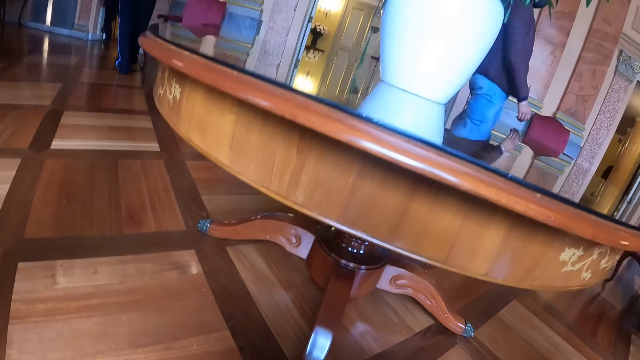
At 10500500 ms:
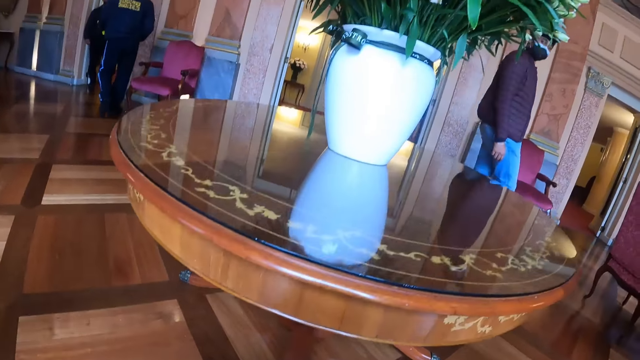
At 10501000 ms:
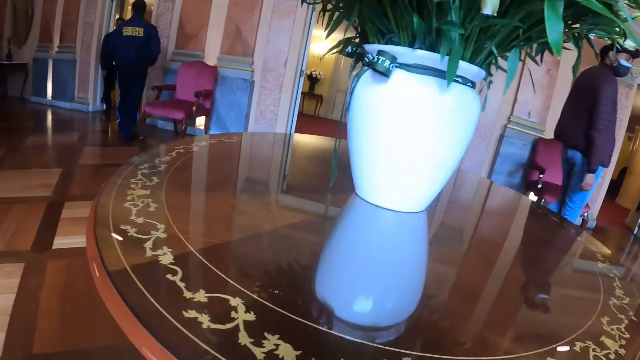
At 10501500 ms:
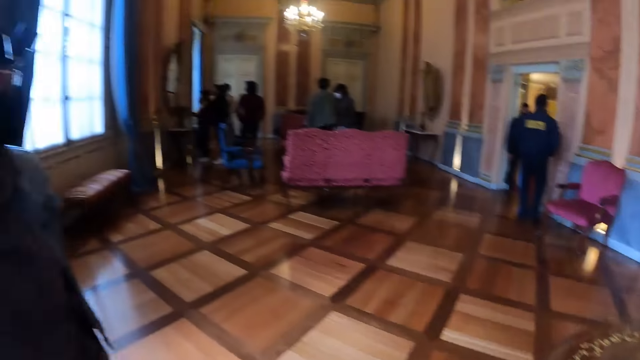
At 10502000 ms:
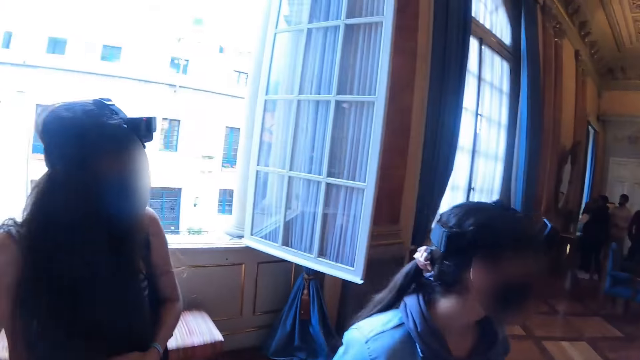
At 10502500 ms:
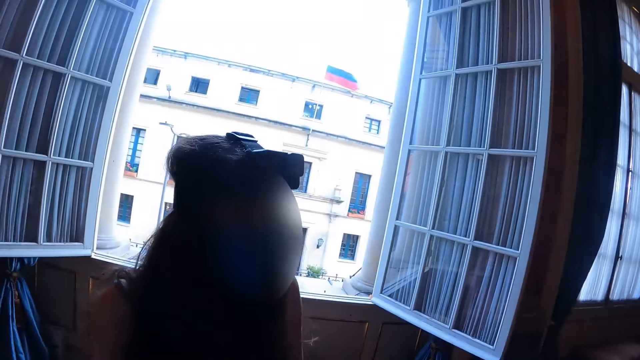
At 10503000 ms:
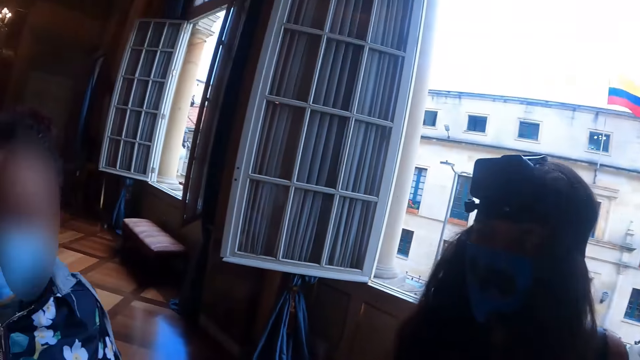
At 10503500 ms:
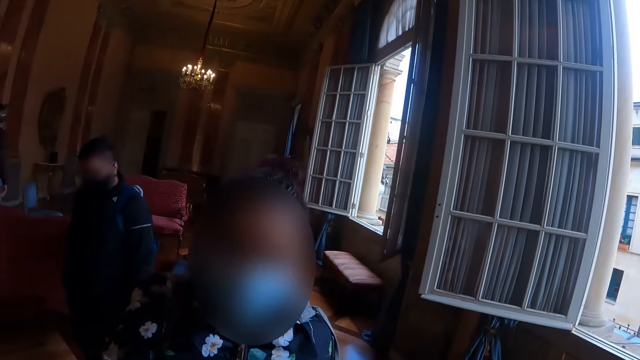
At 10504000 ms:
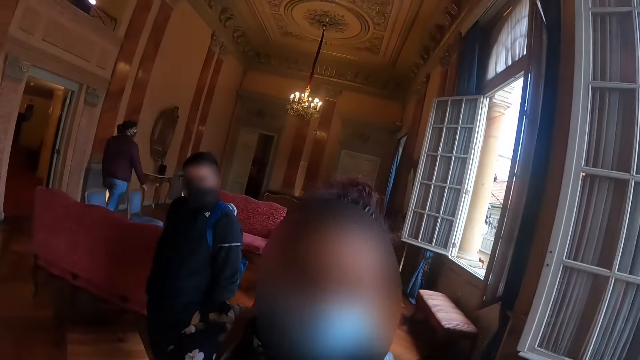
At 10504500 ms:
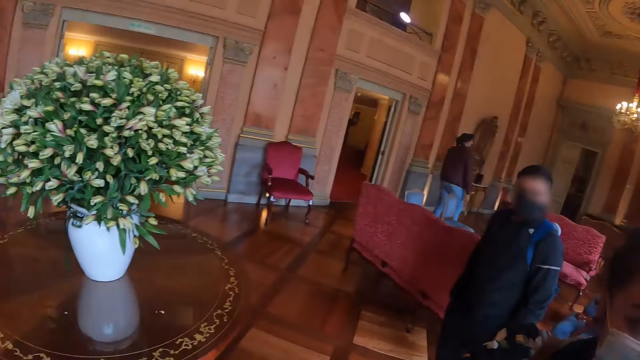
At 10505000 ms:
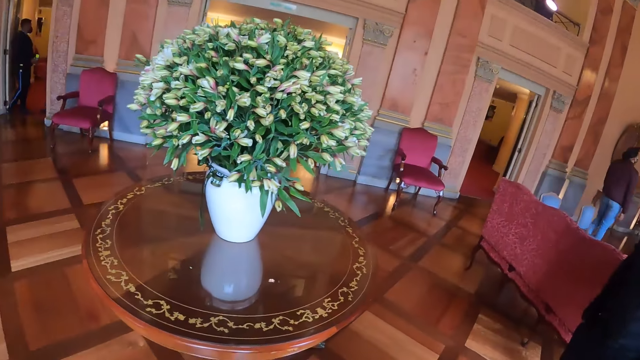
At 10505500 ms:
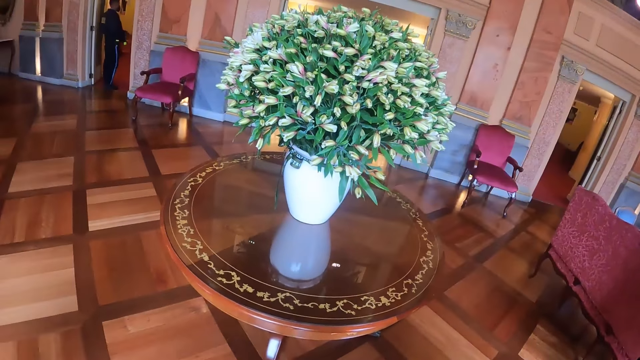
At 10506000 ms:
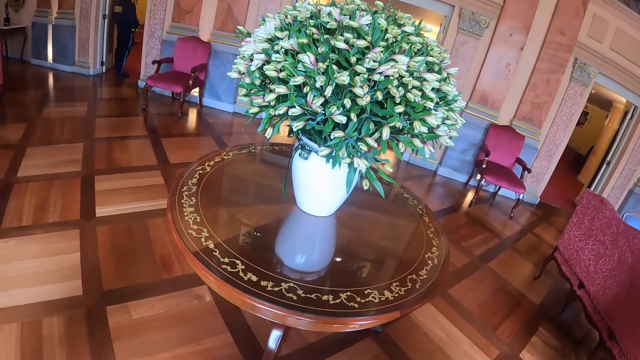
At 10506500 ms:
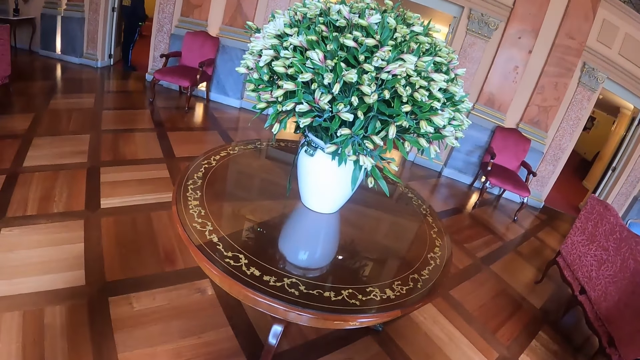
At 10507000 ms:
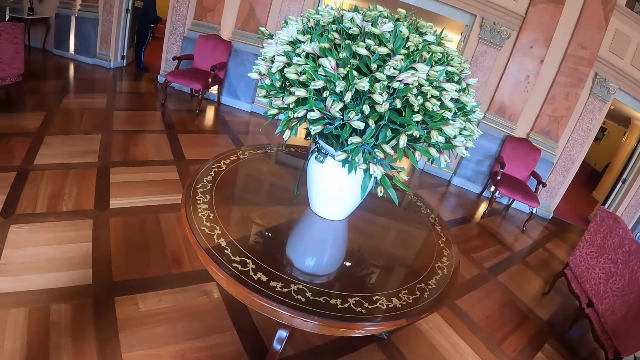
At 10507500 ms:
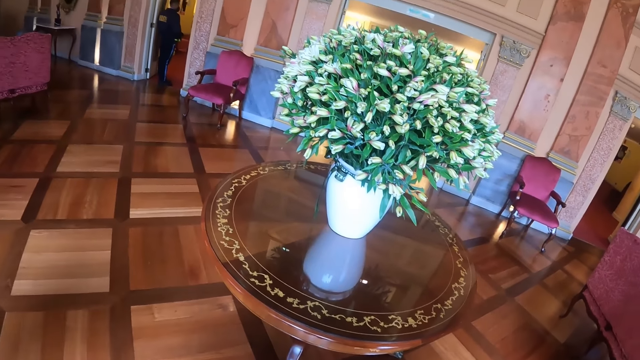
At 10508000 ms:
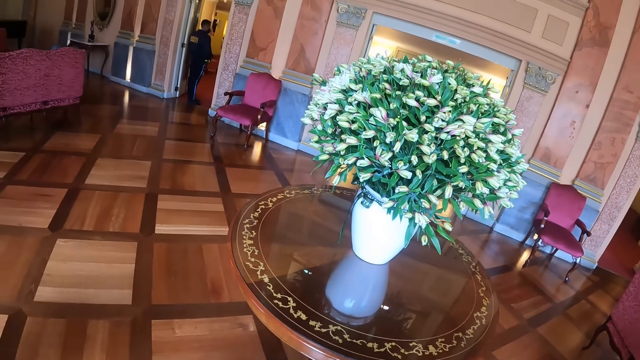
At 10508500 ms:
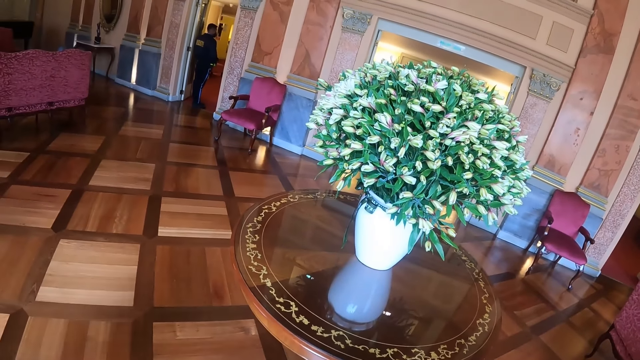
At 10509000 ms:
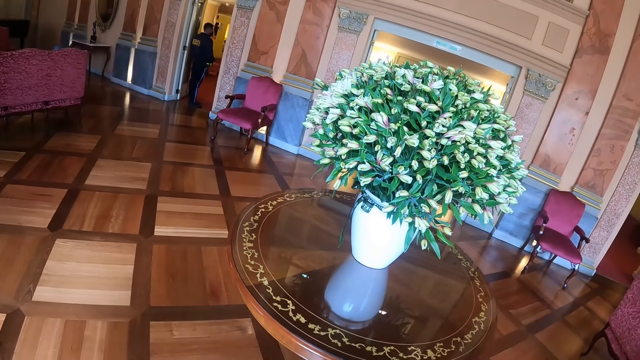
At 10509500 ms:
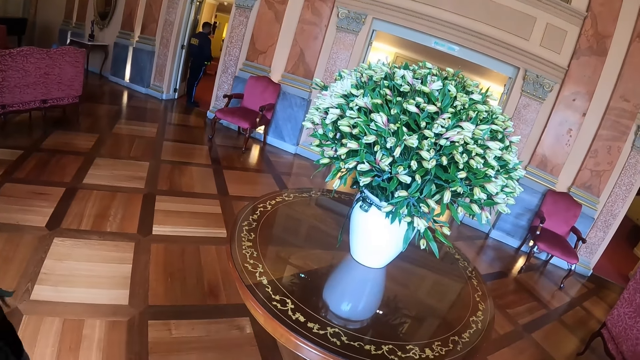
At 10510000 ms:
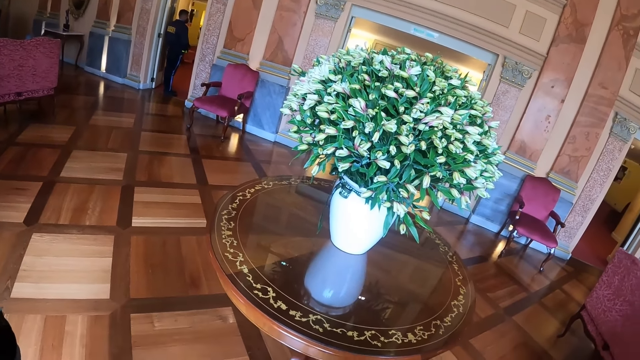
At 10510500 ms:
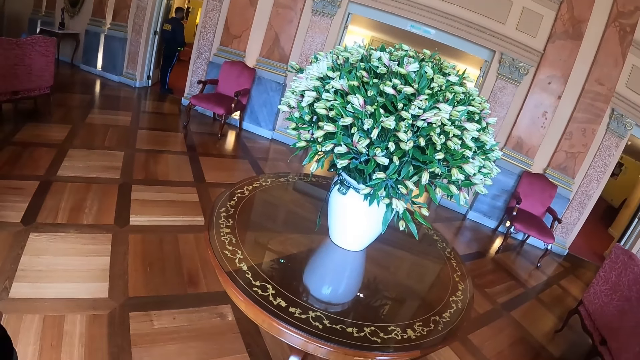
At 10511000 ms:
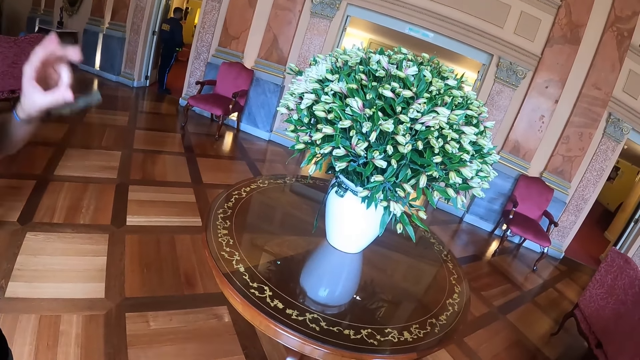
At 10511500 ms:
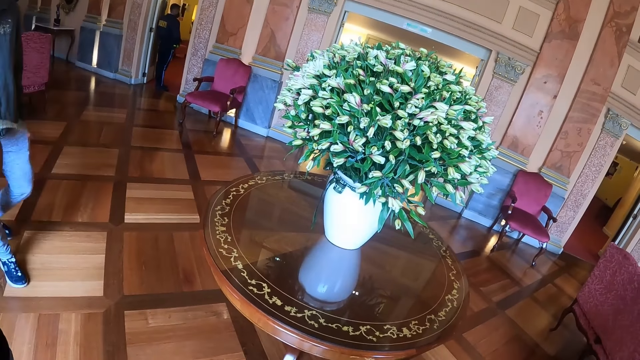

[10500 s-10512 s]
The camera wearer turns around. They look at the table.

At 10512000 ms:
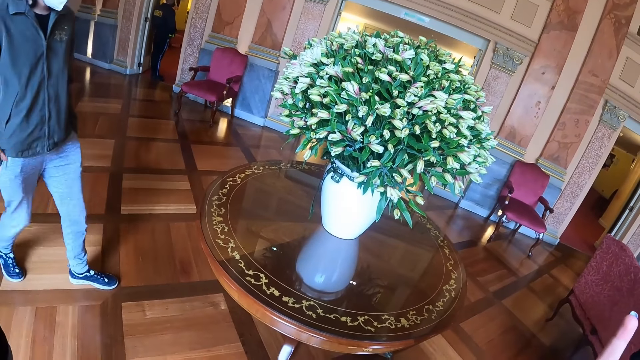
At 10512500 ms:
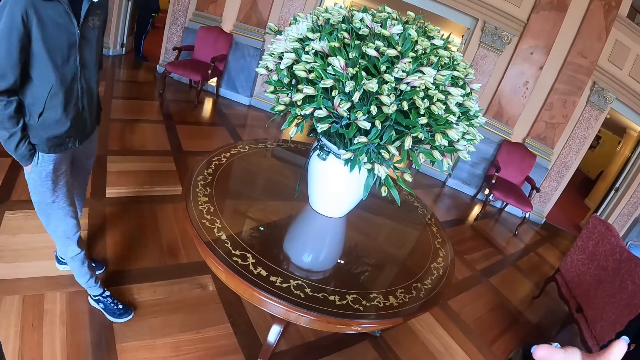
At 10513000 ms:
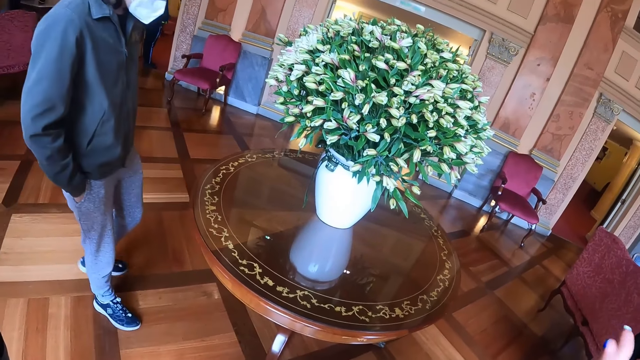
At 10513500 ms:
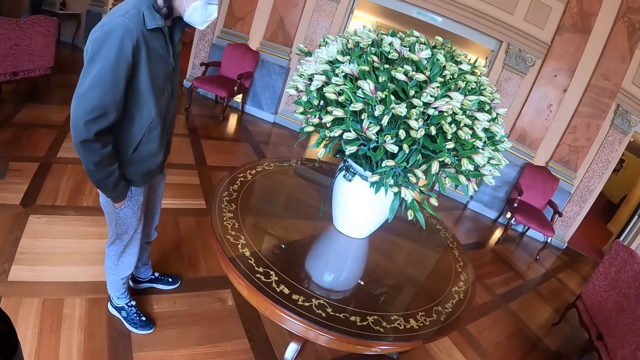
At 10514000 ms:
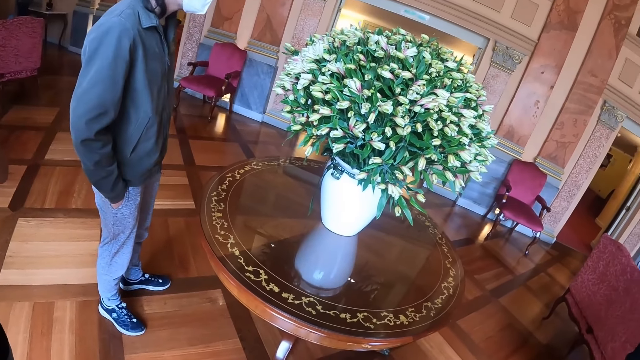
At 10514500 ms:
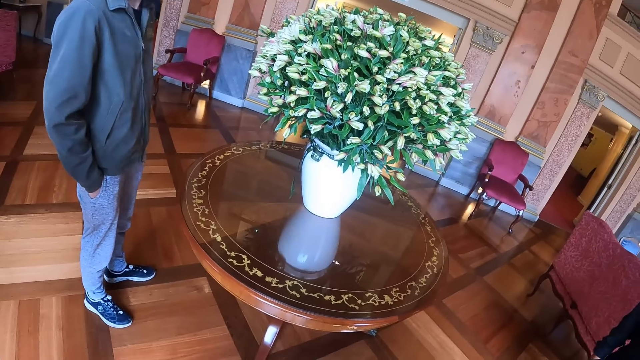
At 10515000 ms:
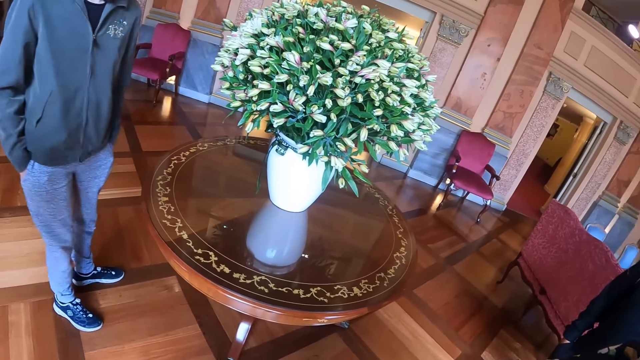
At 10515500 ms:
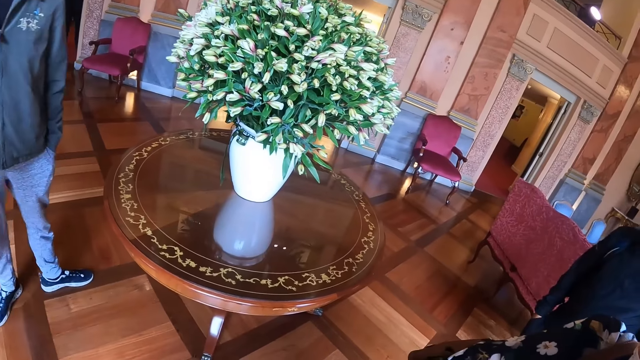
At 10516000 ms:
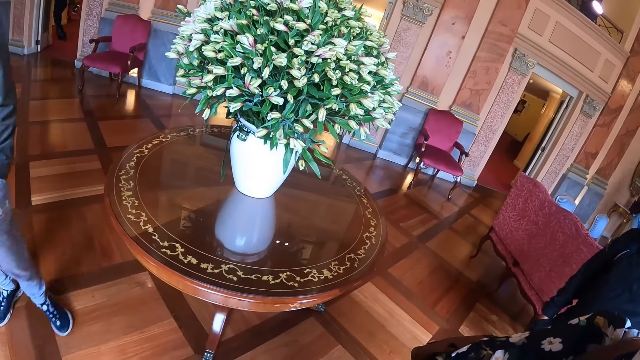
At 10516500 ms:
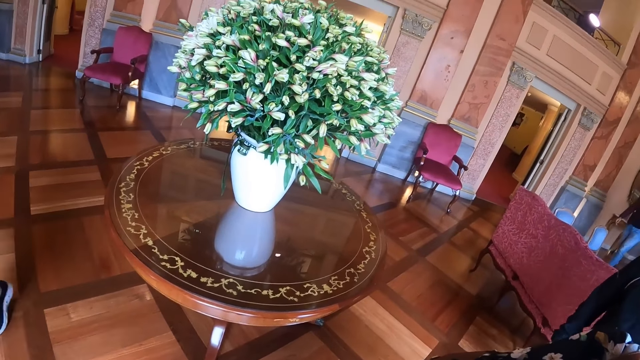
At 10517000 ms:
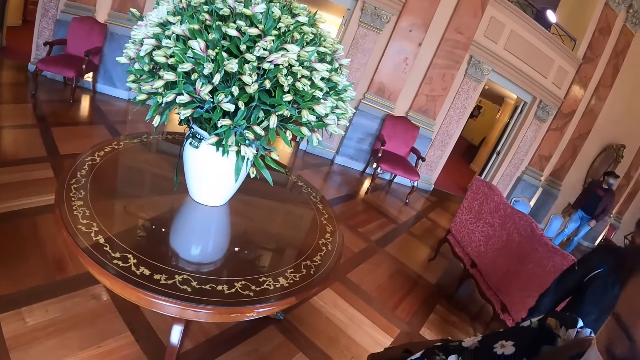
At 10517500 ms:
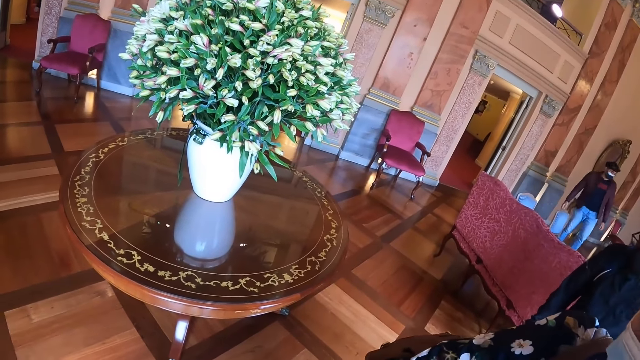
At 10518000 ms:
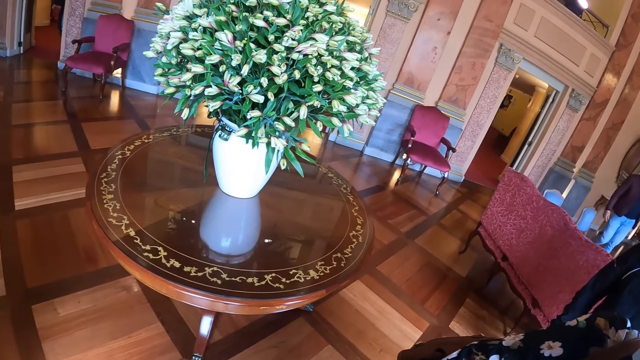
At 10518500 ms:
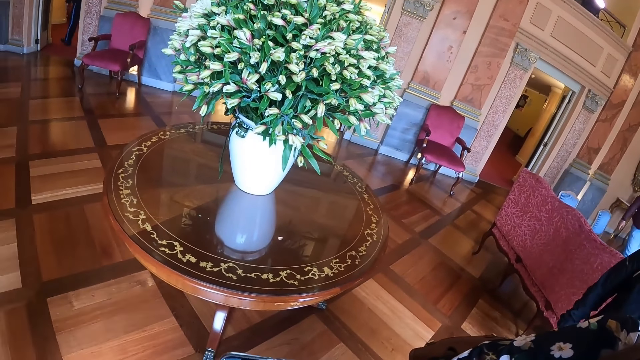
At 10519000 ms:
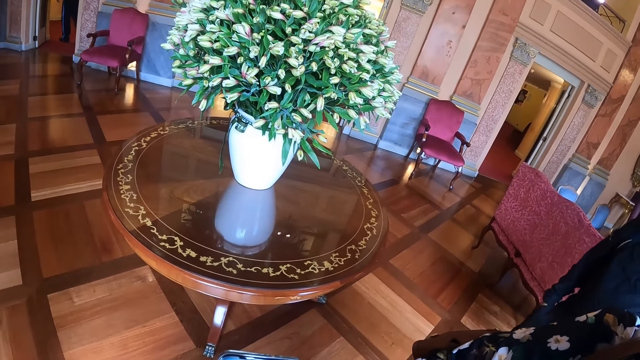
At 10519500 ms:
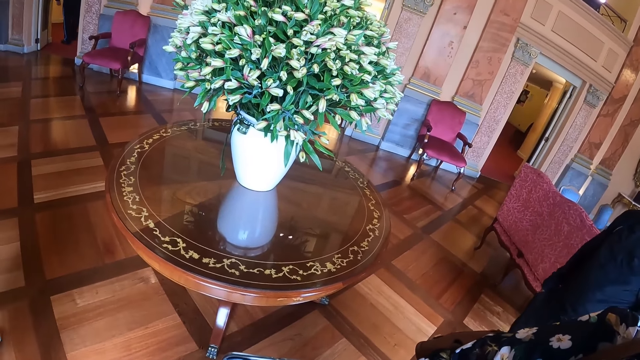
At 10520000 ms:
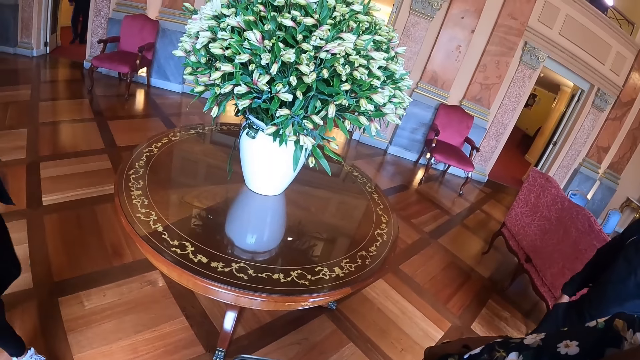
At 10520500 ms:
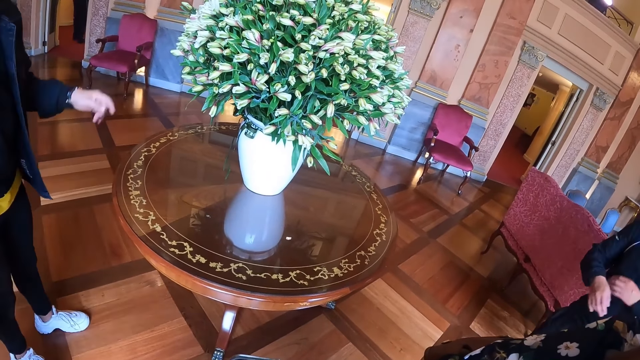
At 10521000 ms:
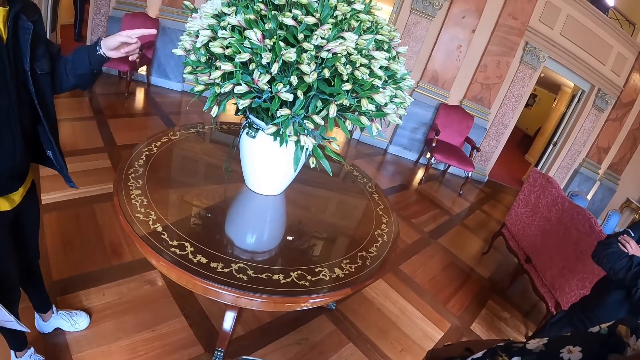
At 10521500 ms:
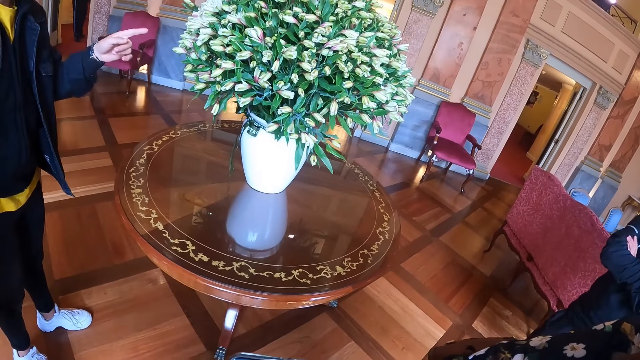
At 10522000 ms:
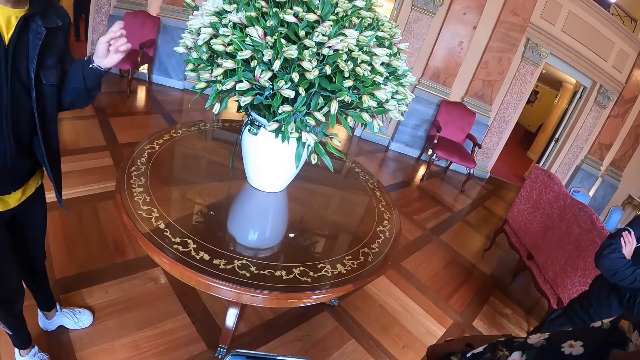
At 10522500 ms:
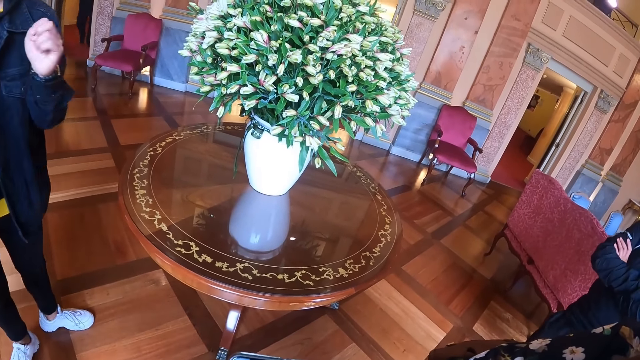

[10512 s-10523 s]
A person interacts with colleagues with hand gestures.
